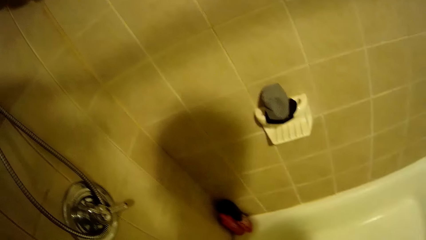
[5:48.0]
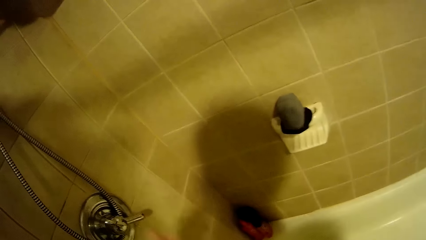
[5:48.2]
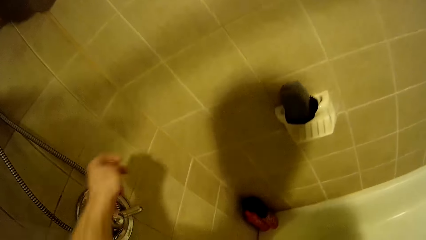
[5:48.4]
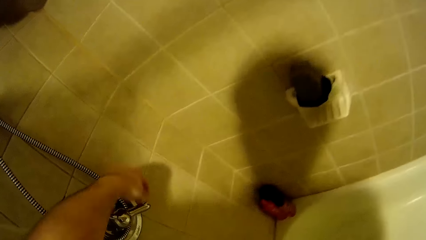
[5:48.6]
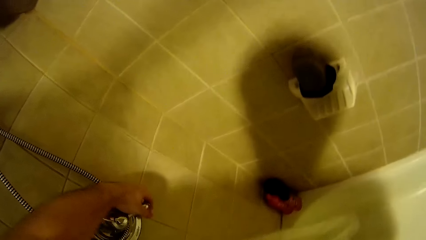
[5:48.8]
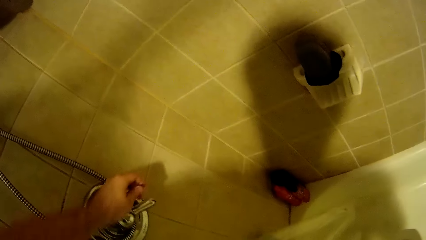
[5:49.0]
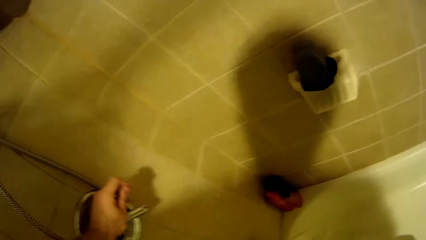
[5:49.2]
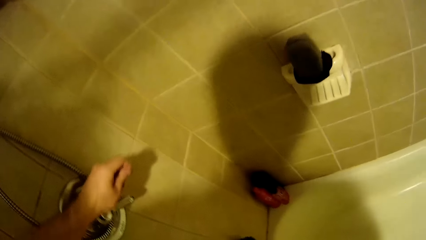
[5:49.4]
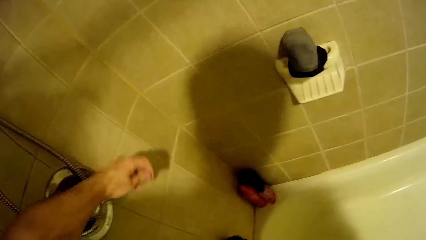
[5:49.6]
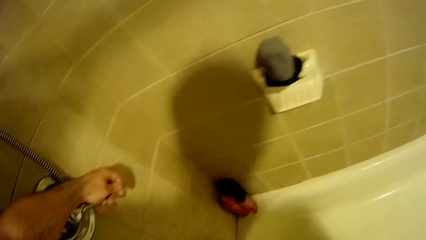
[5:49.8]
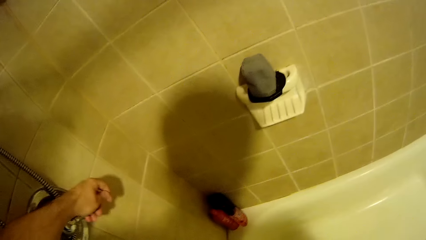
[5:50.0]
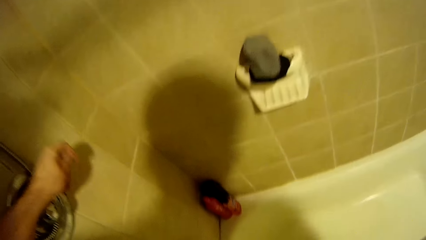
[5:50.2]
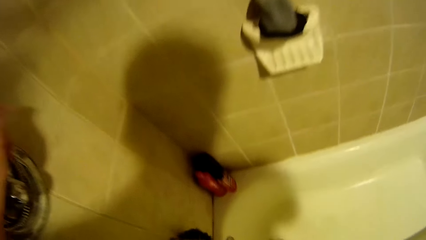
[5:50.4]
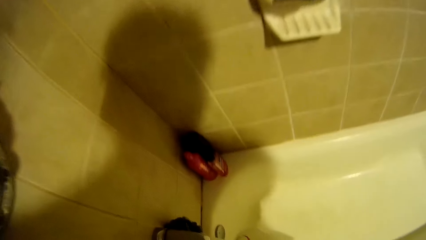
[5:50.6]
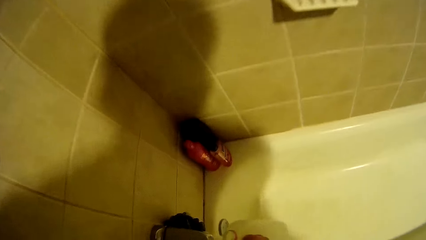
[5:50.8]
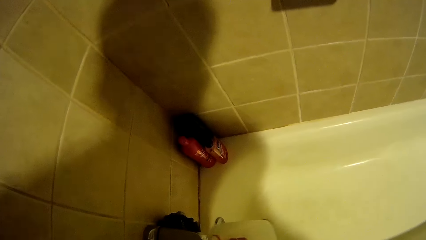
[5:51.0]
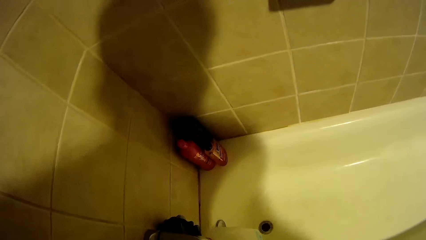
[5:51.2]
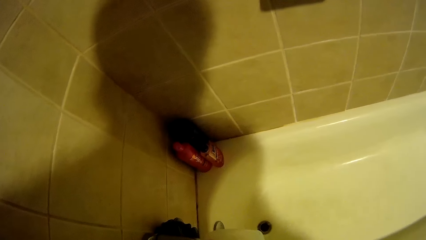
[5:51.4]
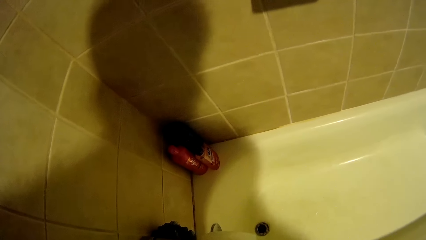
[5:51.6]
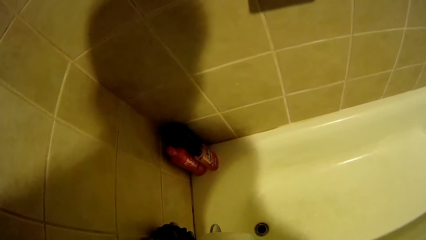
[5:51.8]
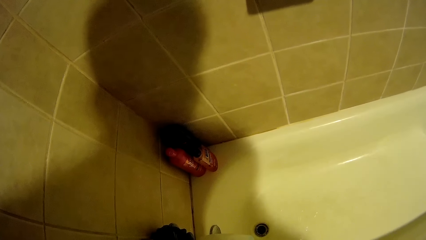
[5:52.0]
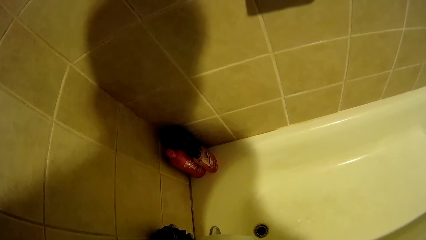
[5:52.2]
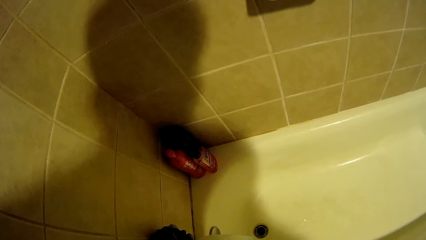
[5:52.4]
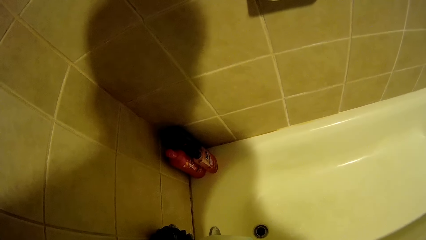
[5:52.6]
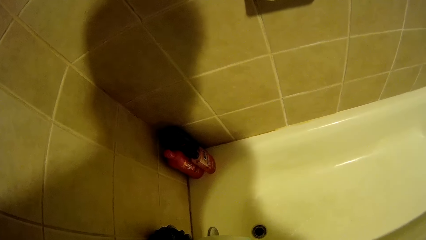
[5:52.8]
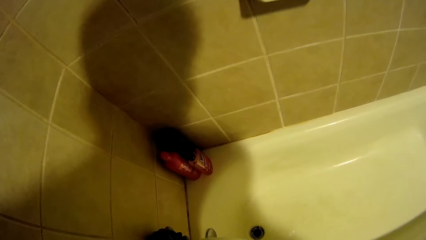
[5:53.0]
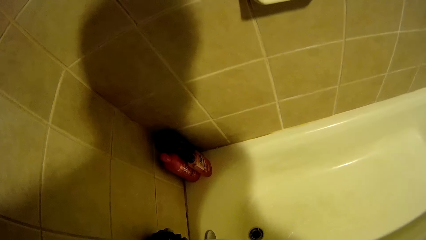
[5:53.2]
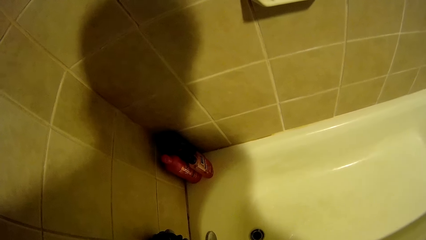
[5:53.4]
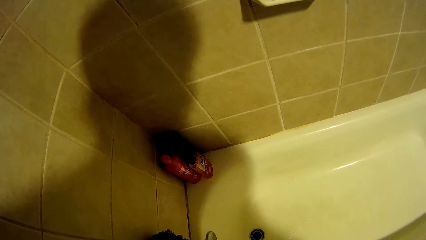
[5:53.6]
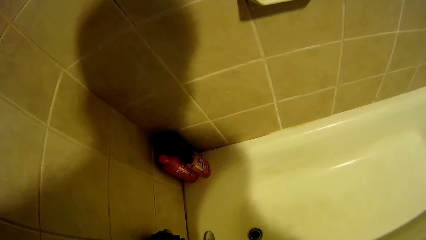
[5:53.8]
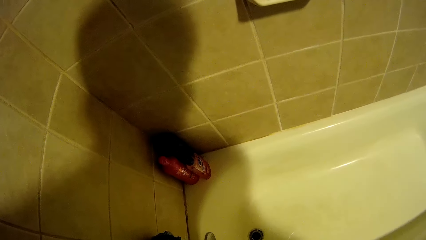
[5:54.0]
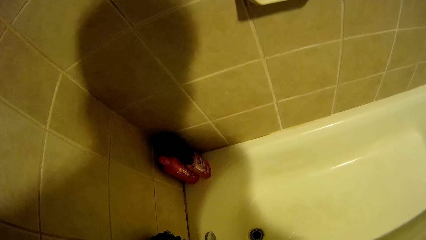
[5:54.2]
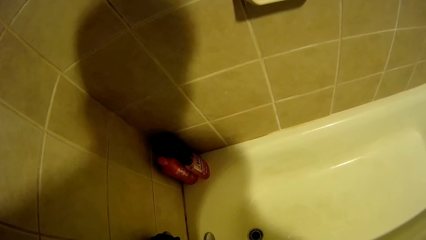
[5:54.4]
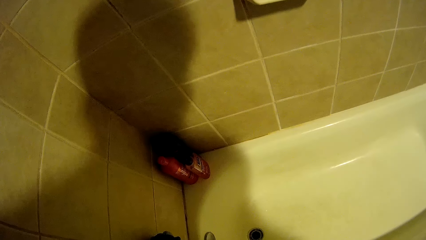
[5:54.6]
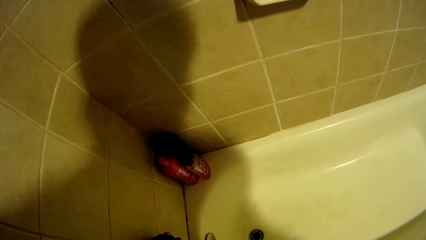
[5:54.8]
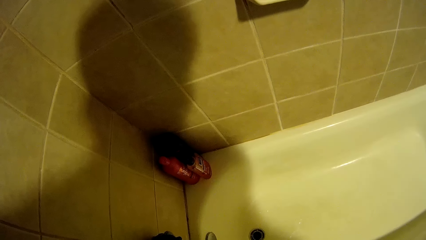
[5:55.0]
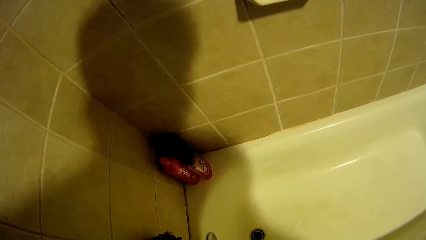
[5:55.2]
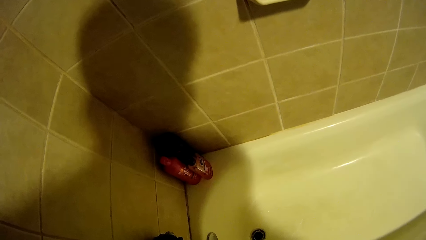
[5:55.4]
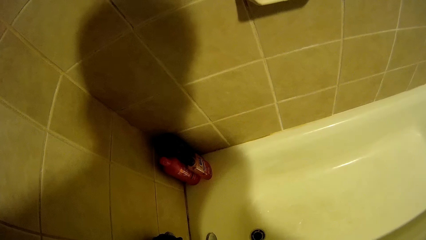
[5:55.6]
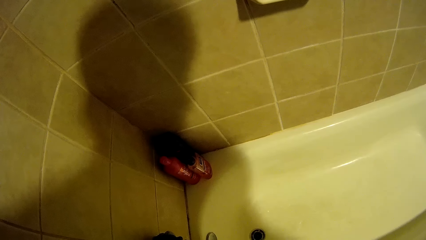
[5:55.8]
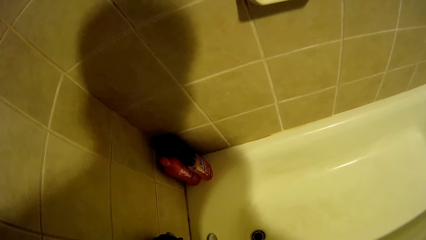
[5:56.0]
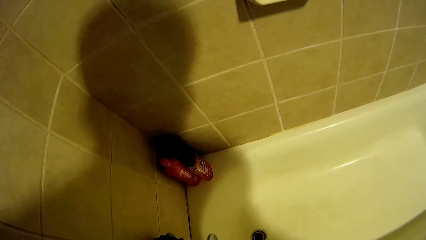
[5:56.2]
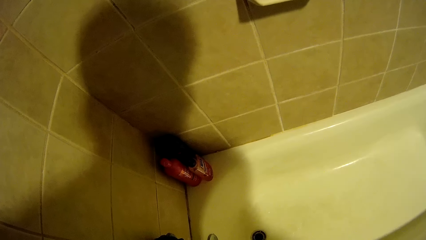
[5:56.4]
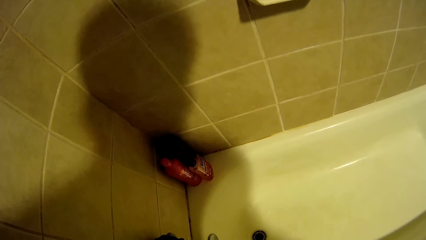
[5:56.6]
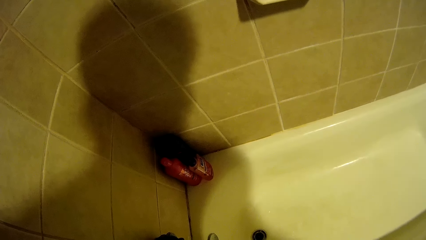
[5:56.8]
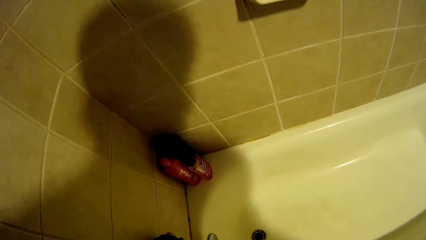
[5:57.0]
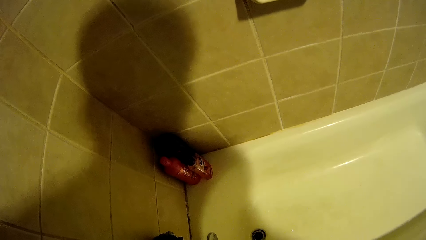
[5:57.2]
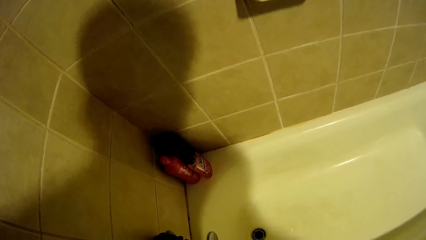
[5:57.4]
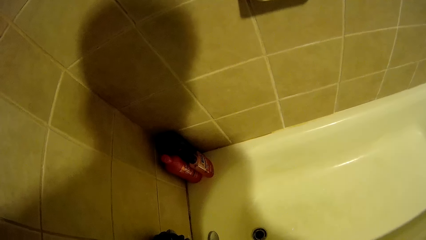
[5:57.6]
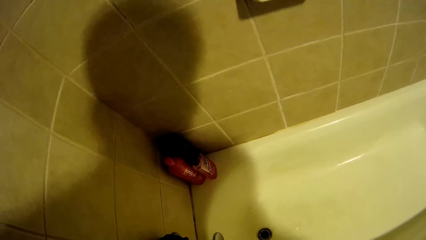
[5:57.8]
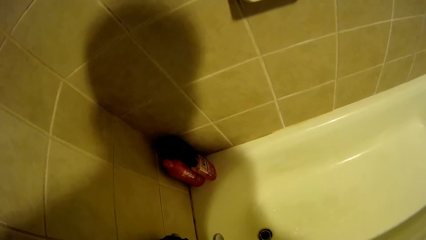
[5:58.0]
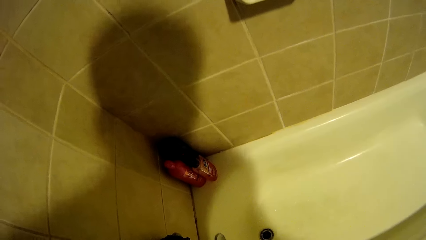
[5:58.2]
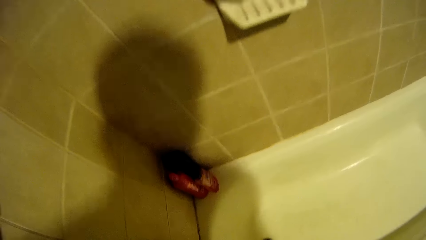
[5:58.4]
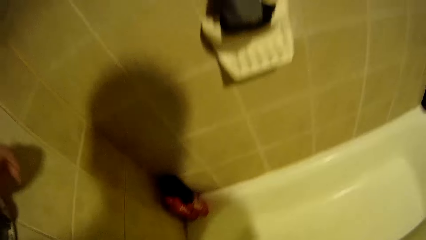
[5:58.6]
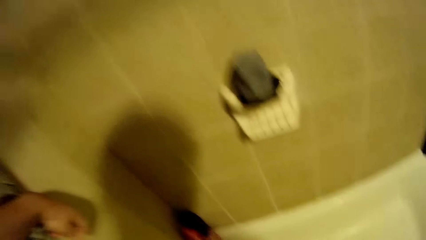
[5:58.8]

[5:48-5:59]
The camera wearer switches on the shower tap. They clean something in the bathroom. They fill water in a bottle.

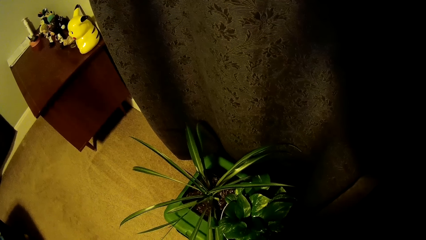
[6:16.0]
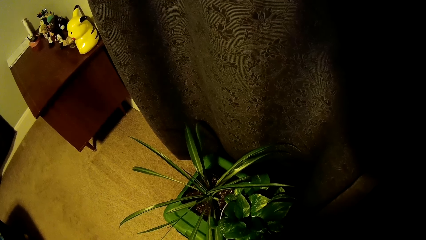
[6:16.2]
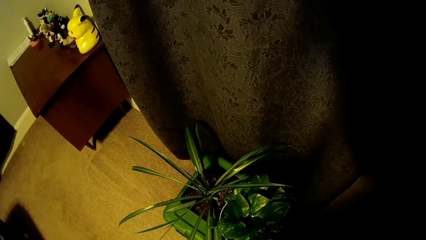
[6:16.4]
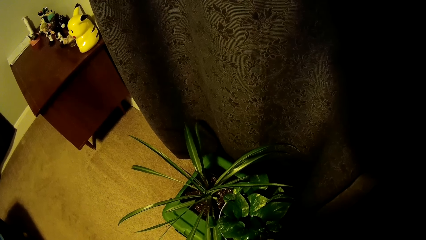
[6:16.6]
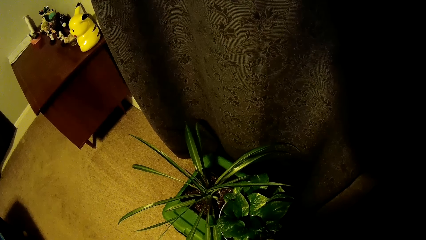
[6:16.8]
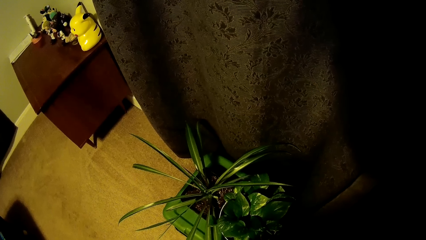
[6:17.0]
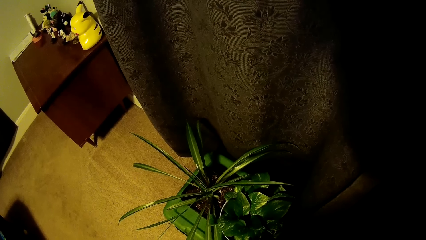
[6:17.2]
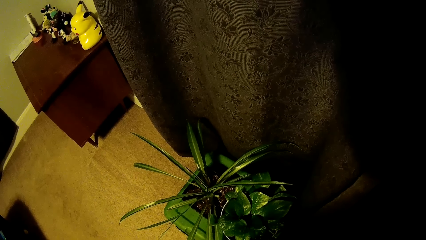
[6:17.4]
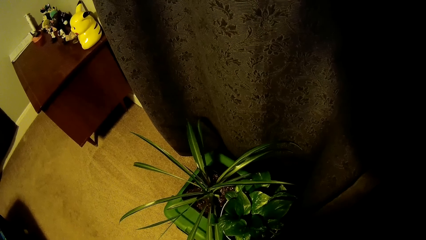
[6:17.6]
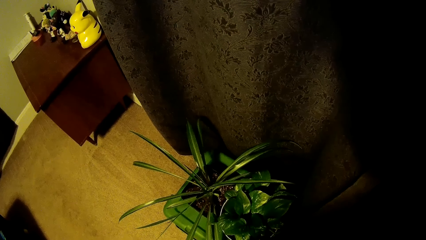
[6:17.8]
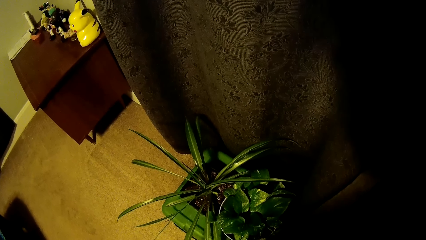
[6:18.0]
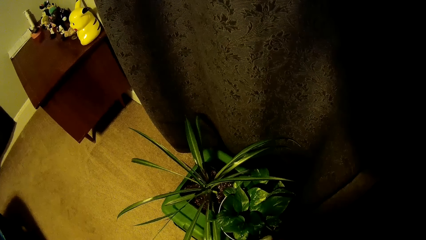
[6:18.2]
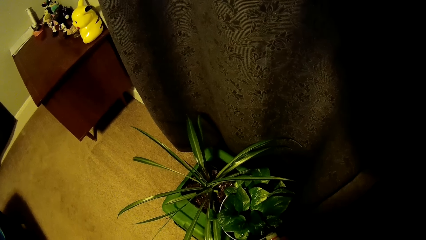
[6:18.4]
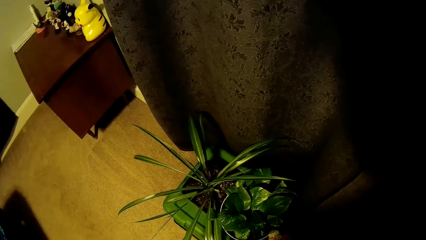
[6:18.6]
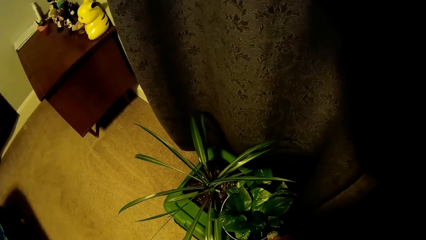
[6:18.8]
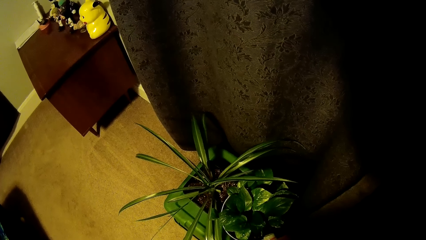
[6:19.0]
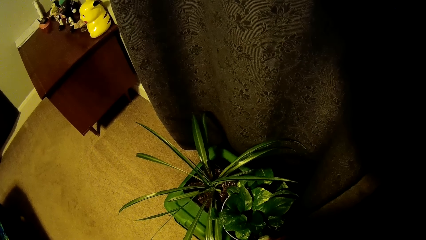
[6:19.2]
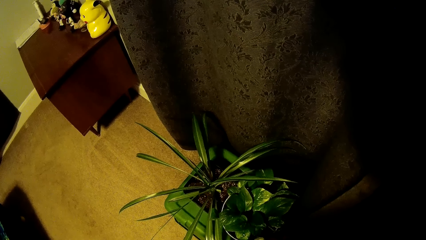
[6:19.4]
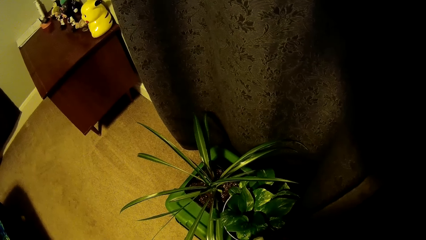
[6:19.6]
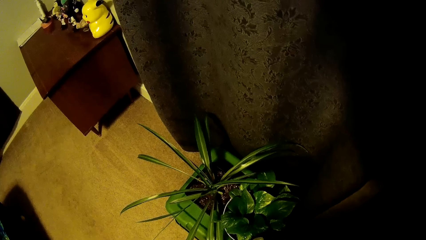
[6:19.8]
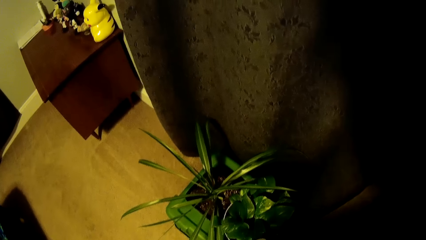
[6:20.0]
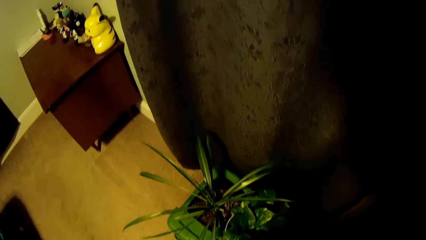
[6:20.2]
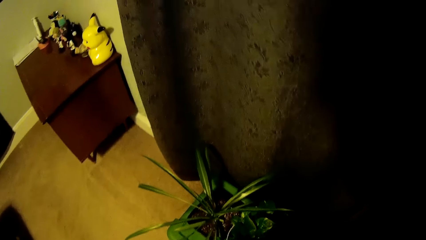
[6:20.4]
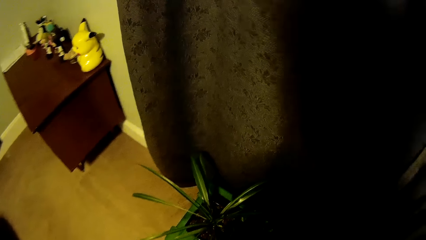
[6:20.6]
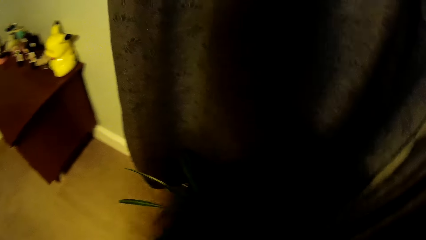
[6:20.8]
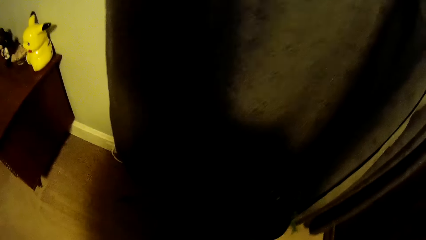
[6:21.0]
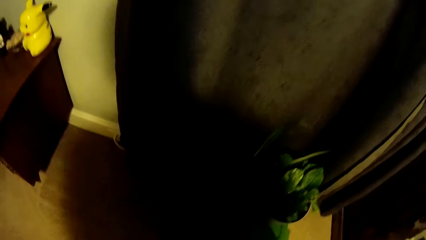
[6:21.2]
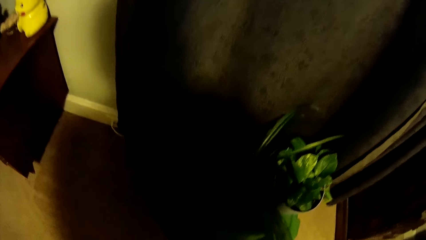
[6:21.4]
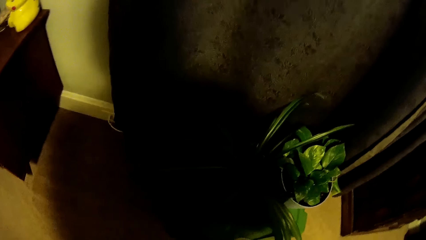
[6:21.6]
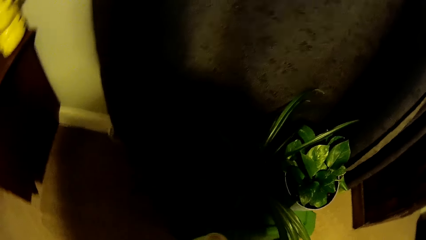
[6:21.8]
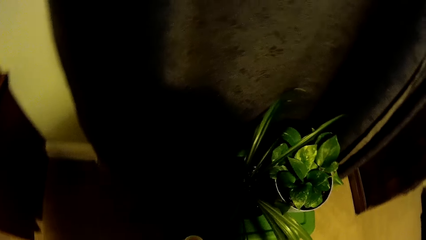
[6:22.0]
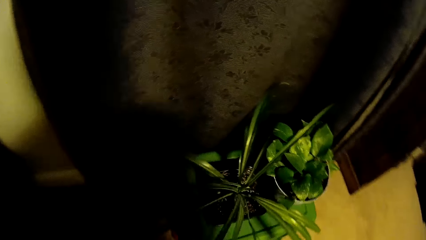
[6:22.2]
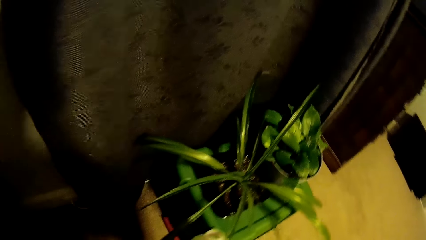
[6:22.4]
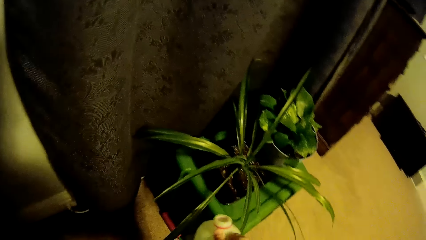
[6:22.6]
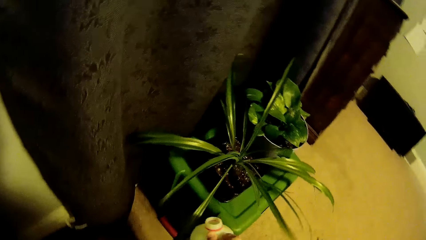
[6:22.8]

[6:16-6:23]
The camera wearer waters flowers.
